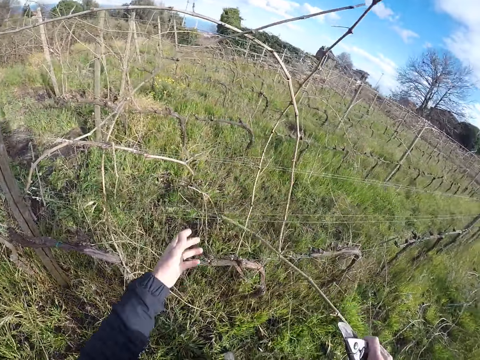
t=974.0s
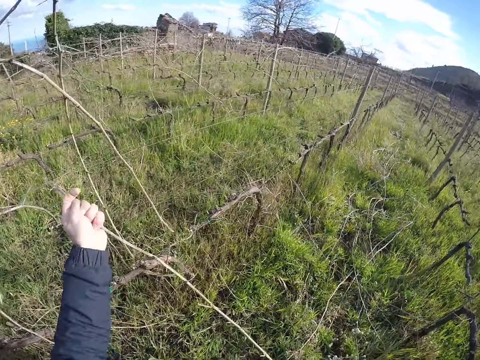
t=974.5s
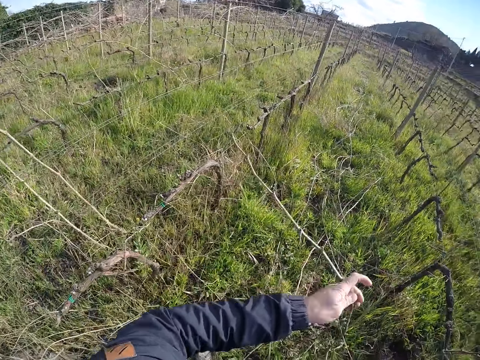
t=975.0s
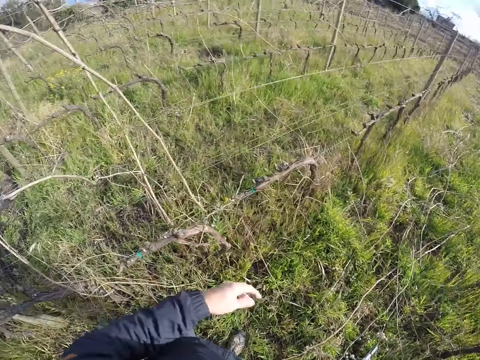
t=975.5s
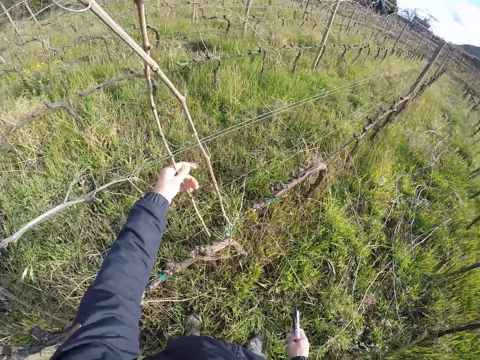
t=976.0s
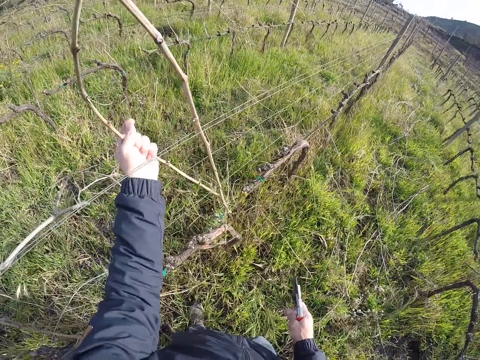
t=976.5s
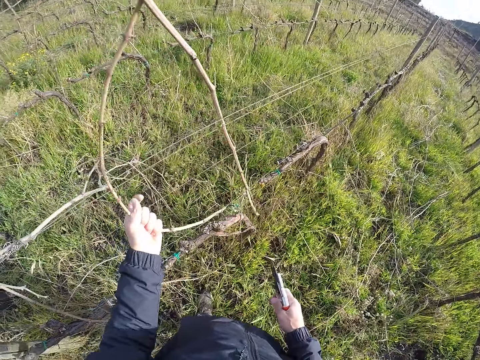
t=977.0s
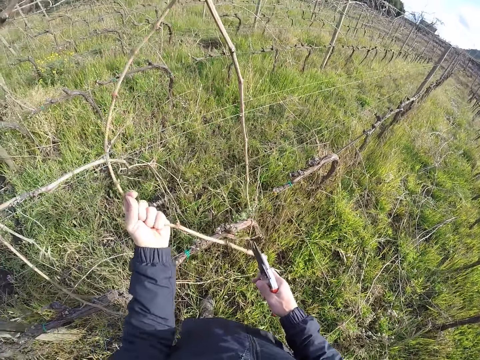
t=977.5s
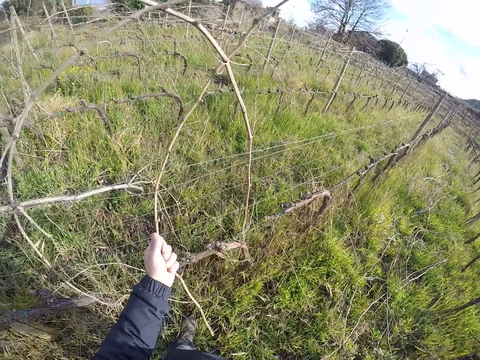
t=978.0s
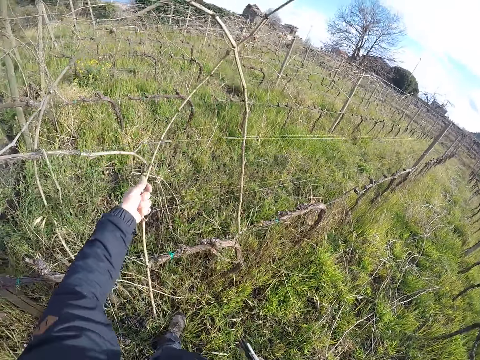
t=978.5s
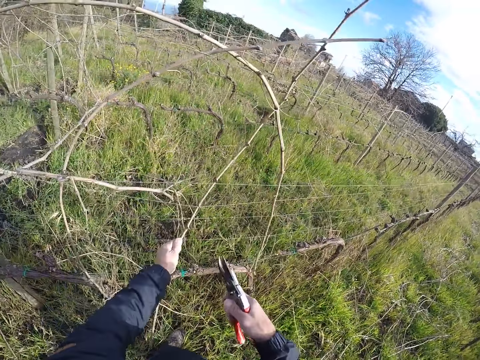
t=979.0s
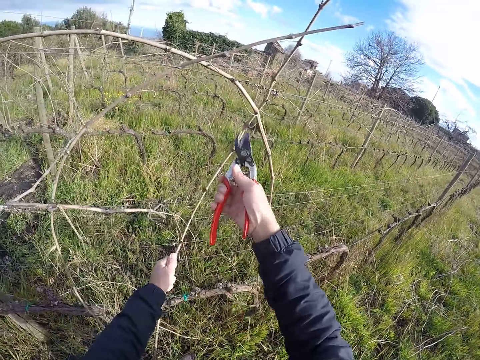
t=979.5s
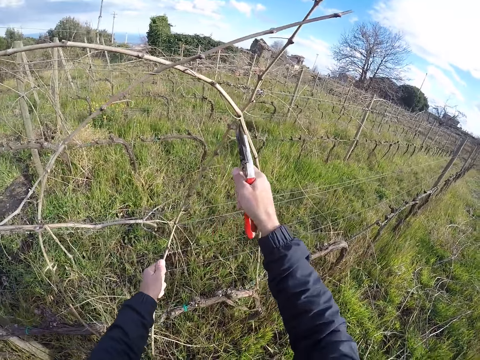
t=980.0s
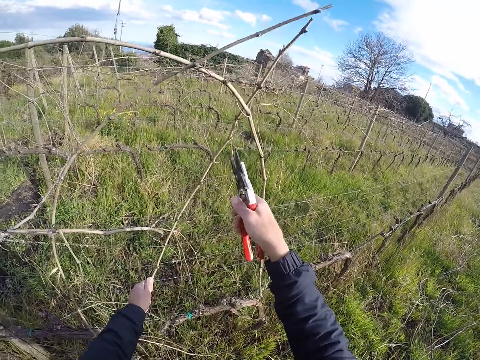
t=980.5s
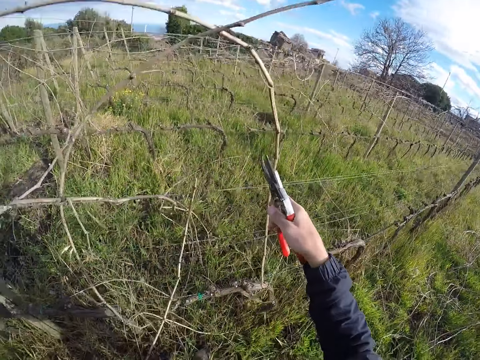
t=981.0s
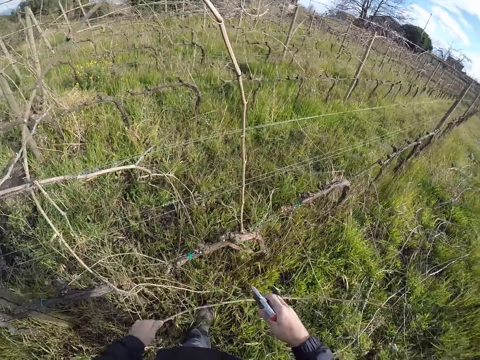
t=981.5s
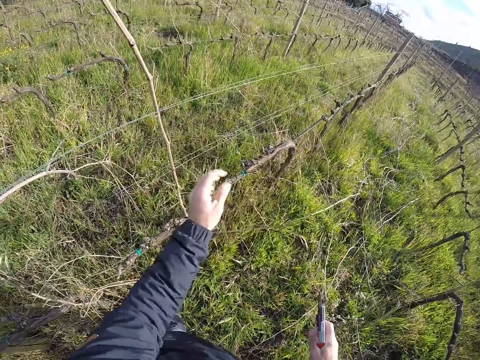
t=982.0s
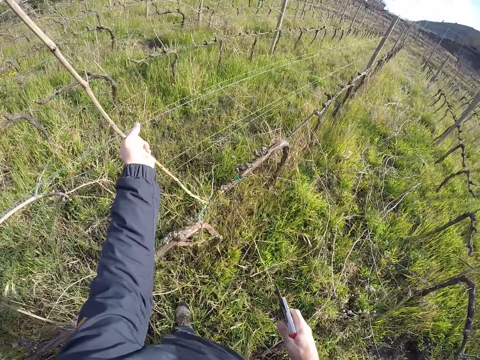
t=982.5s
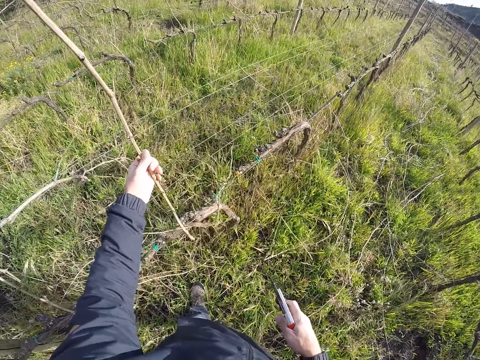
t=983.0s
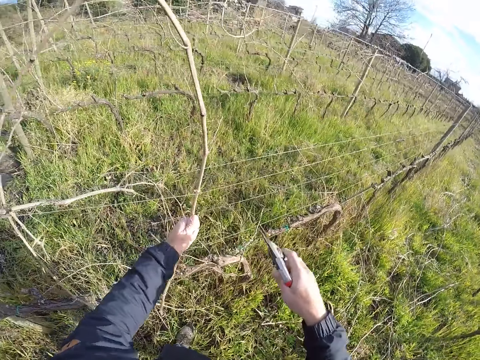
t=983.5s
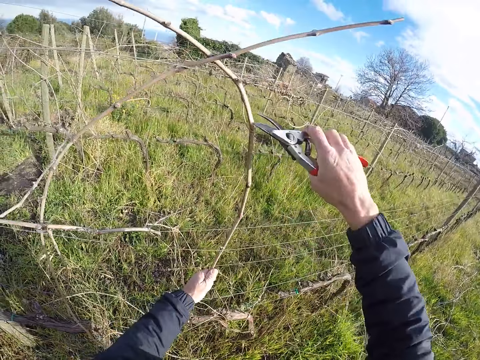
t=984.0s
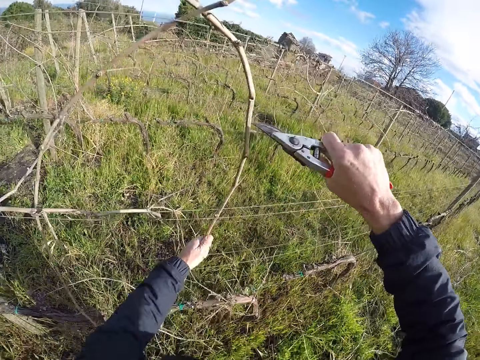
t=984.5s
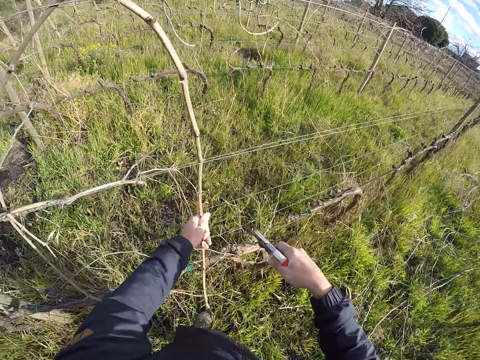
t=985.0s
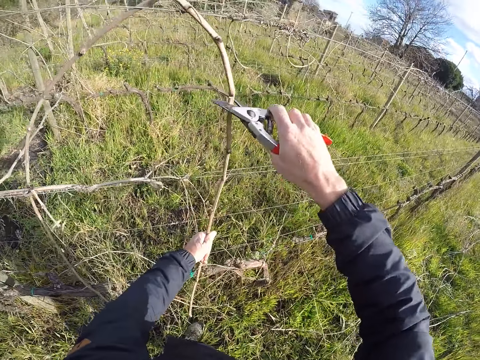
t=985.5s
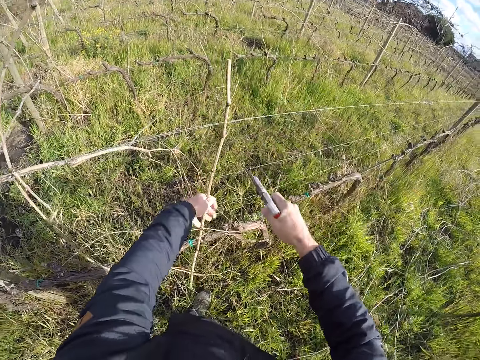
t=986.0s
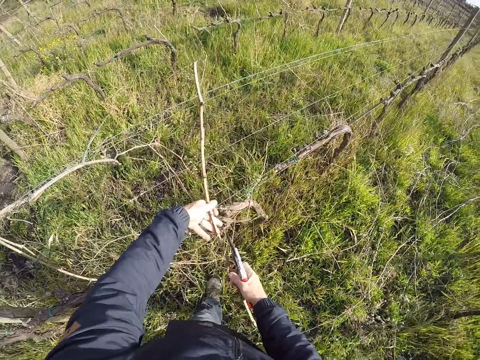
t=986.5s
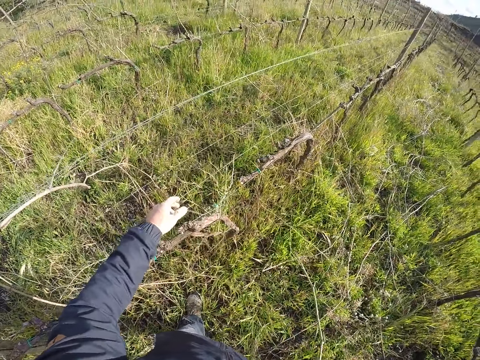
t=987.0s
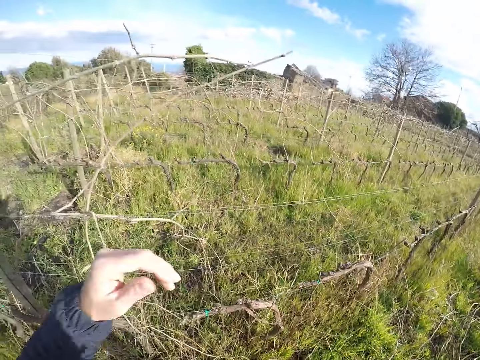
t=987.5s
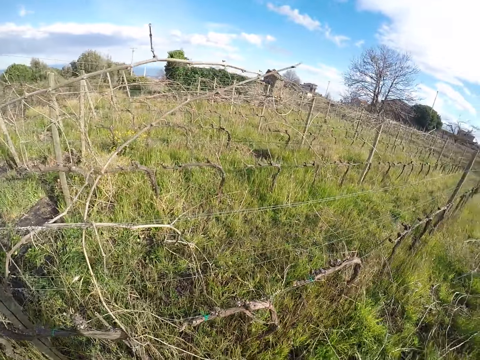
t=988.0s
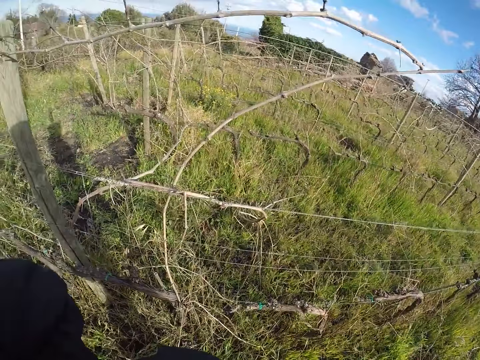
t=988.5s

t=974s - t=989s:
The camera wearer pulls a branch from the barbed wire fence with the pruner in his right hand. He pulls the branch from the barbed wire fence with his left hand. He drops the branch on the ground with his left hand. He pulls a branch from the barbed wire fence with his left hand. He cuts the branch in his left hand with the pruner in his right hand. He drops the branch on the ground with his left hand. He pulls a branch from the barbed wire fence with his left hand. He cuts a branch on the barbed wire fence with the pruner in his right hand. He cuts the branch in his left hand with the pruner in his right hand. He passes the branch from his left hand to his right hand. He drops the branch on the ground with his right hand. He adjusts his camera with his left hand.

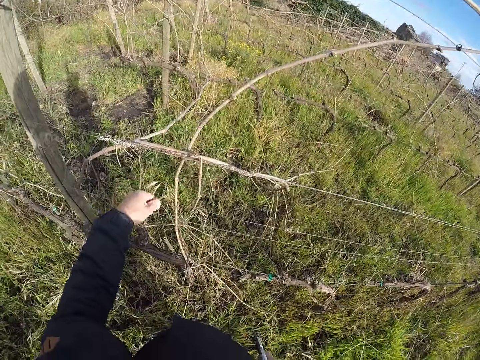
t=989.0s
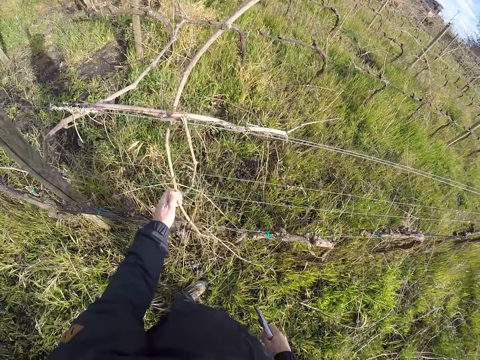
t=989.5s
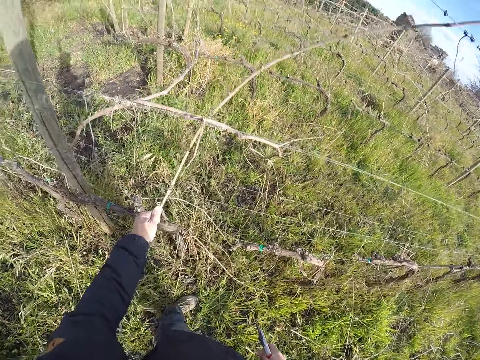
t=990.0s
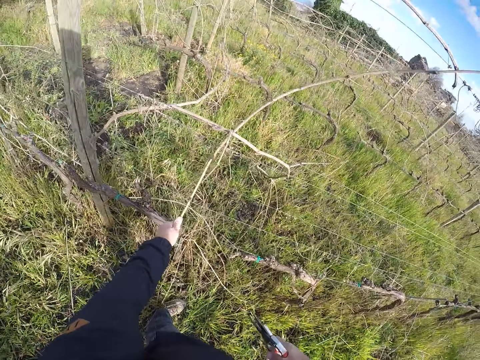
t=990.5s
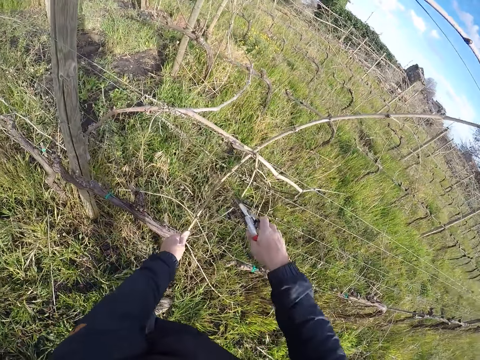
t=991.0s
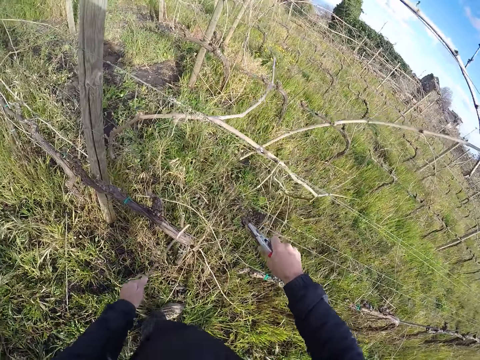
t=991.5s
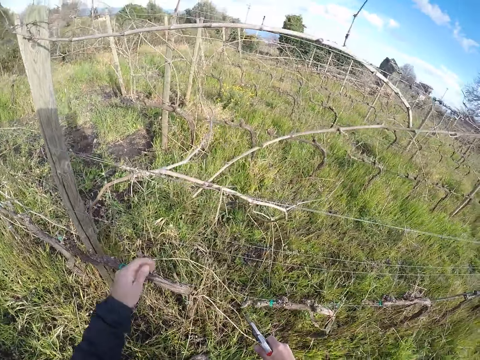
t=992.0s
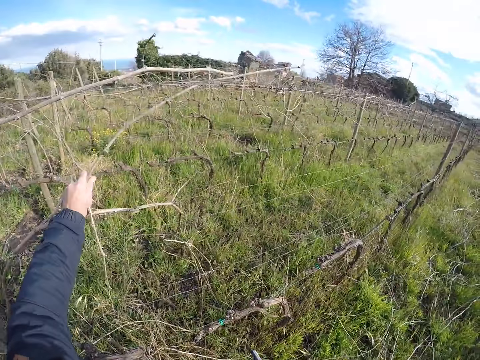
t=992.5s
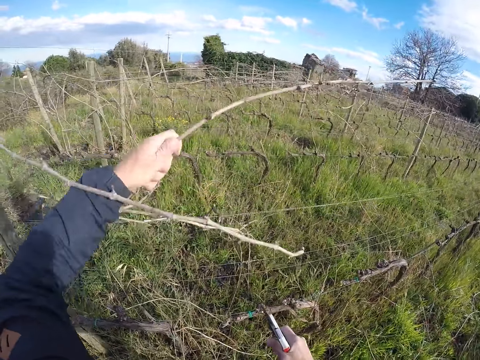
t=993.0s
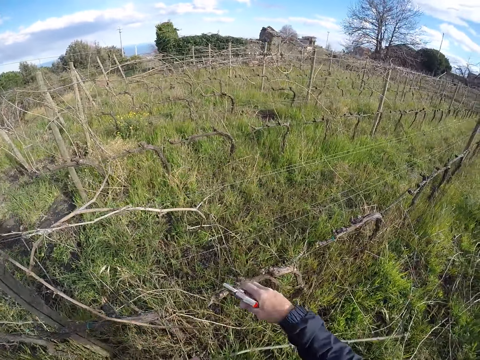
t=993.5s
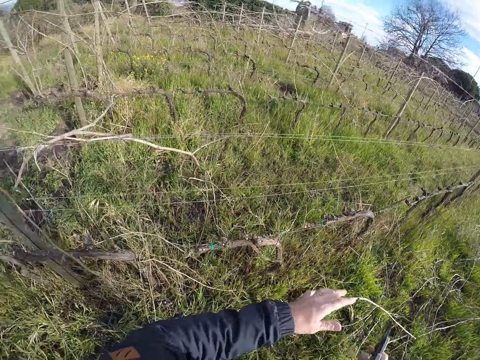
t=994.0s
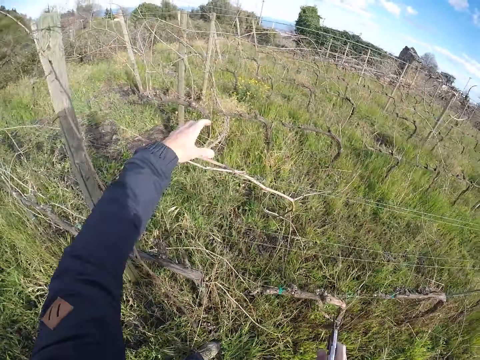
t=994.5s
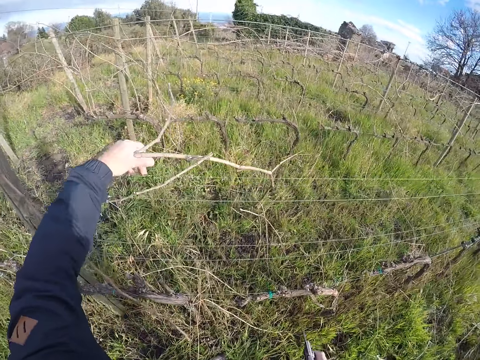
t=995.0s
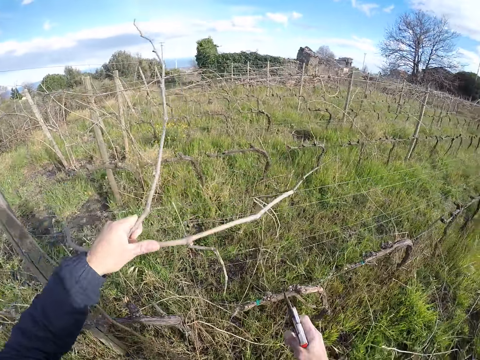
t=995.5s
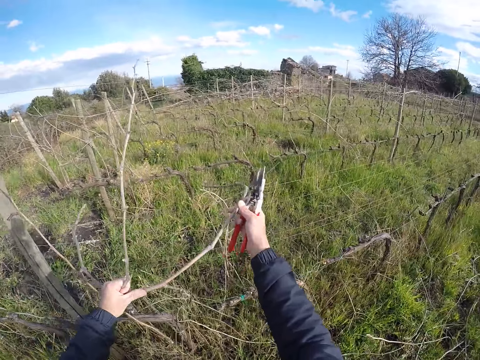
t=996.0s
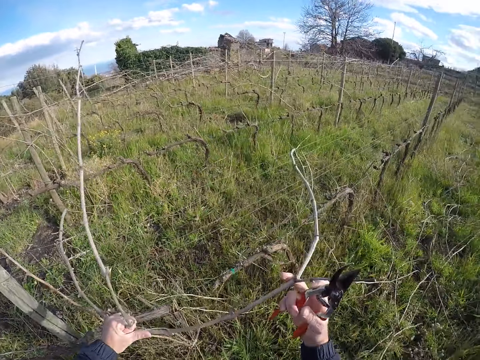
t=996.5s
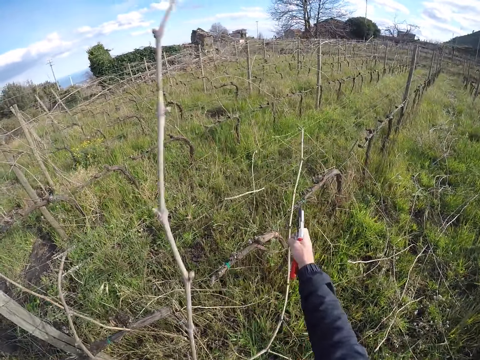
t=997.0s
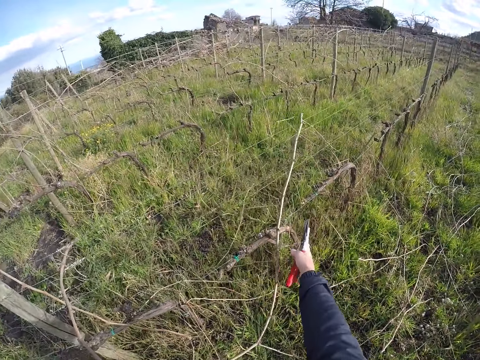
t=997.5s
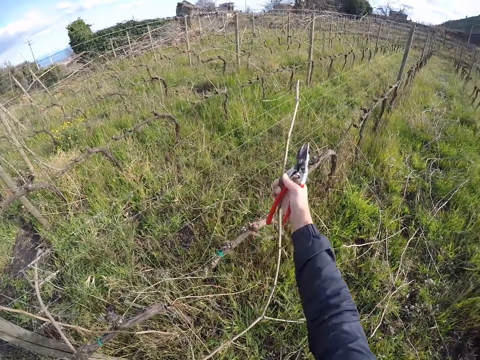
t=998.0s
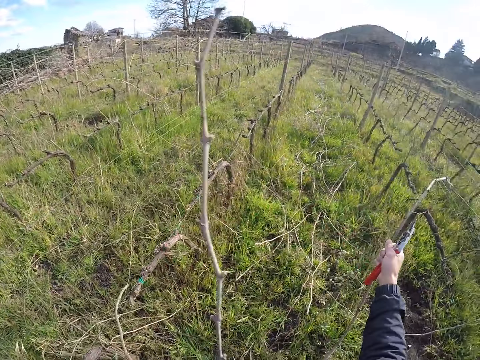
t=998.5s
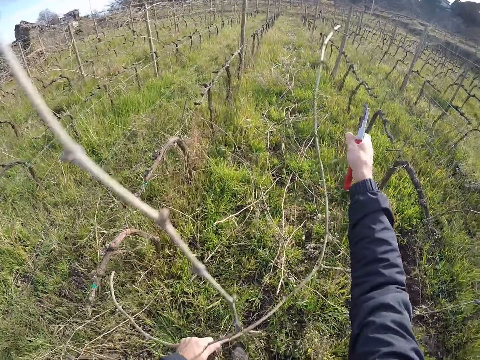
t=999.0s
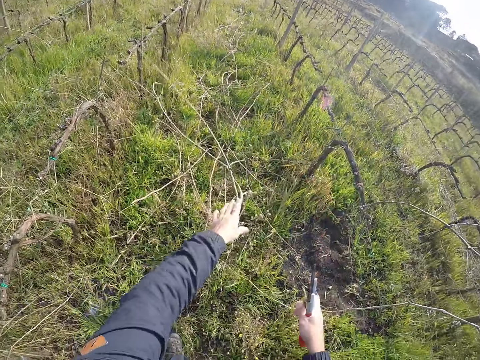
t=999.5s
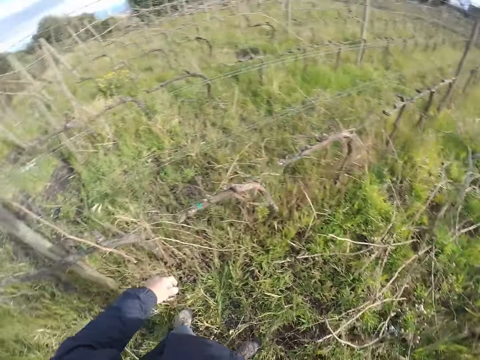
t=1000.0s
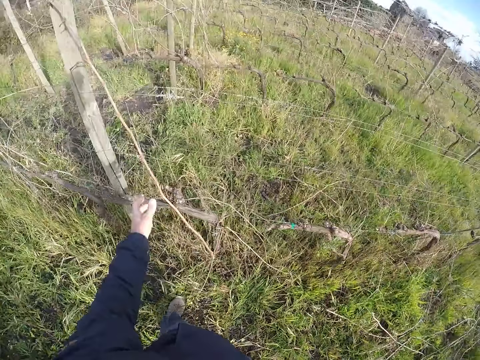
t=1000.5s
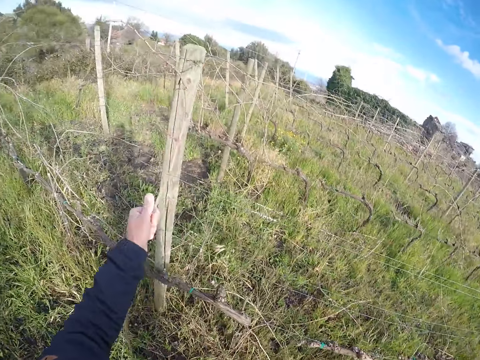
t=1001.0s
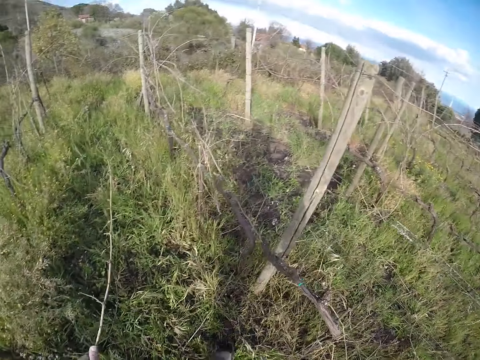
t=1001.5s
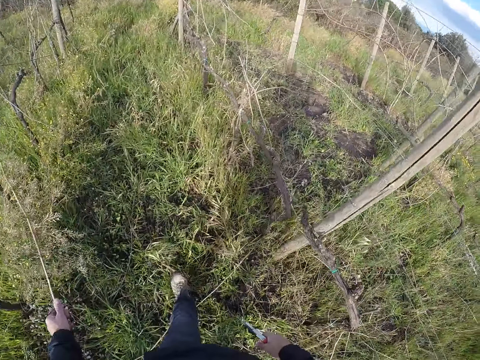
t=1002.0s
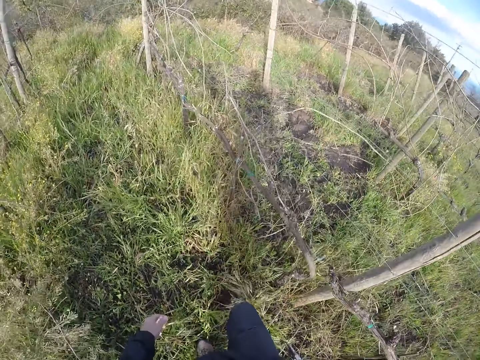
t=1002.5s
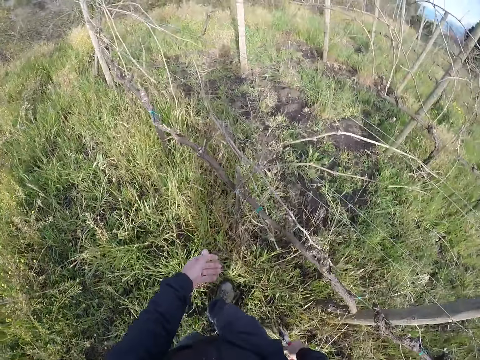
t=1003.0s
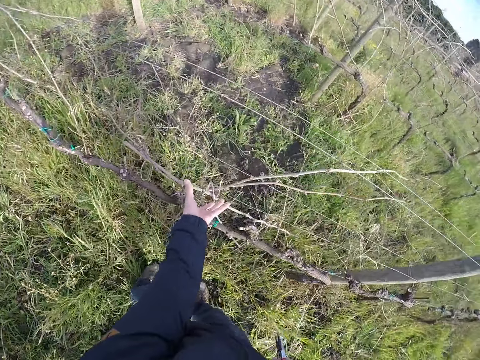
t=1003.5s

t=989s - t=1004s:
The camera wearer pulls a branch on the barbed wire fence with his left hand. He cuts the branch in his left hand with the pruner in his right hand. He drops the branch on the ground with his left hand. He pulls a branch from the barbed wire fence with his left hand. He drops the branch on the ground with his left hand. He pulls branches from the barbed wire fence with his left hand. He pulls the branches from the barbed wire fence with both hands. He drops the branches on the ground with his left hand. He pulls a branch from the barbed wire fence with his left hand. He drops the branch on the ground with his left hand. He walks.
